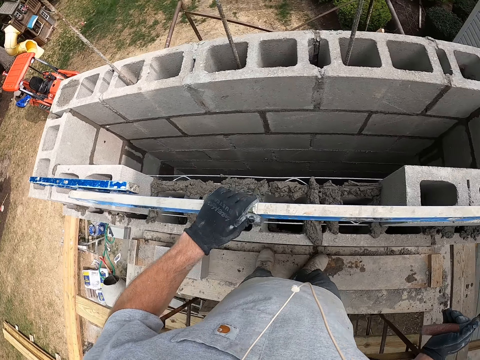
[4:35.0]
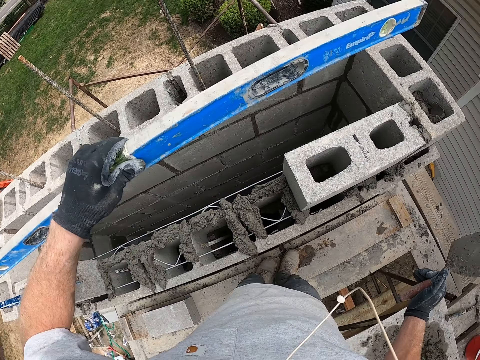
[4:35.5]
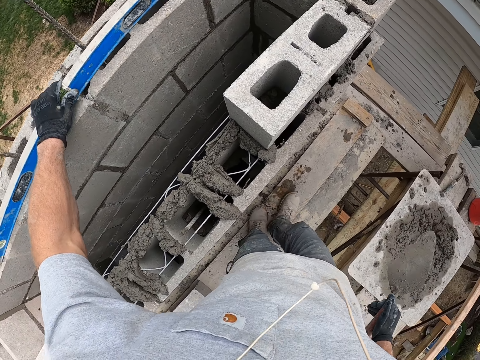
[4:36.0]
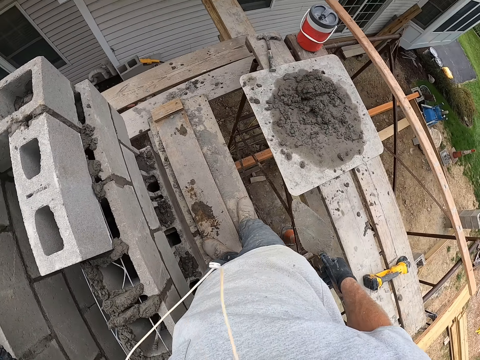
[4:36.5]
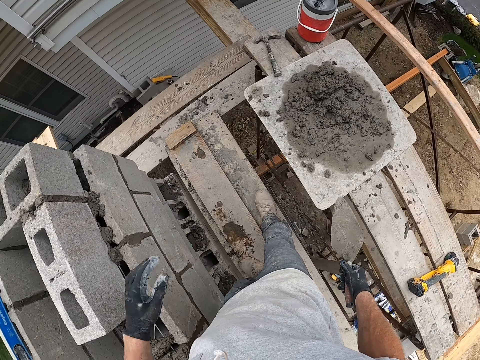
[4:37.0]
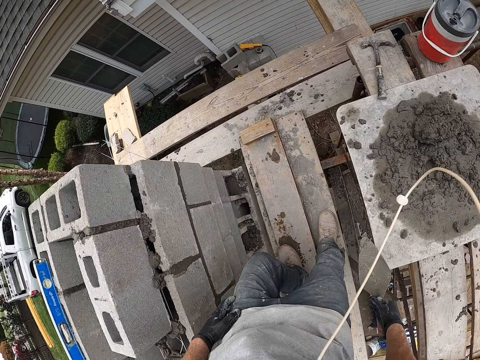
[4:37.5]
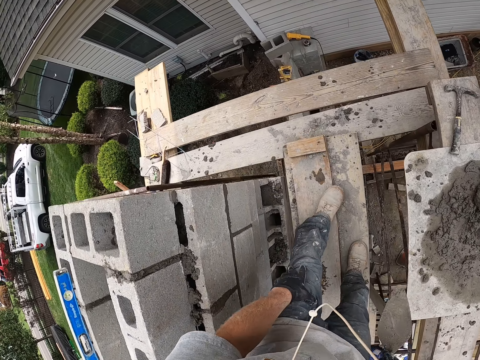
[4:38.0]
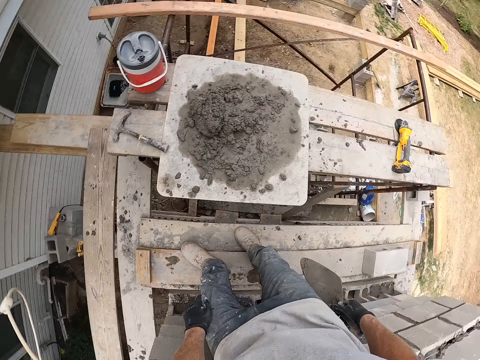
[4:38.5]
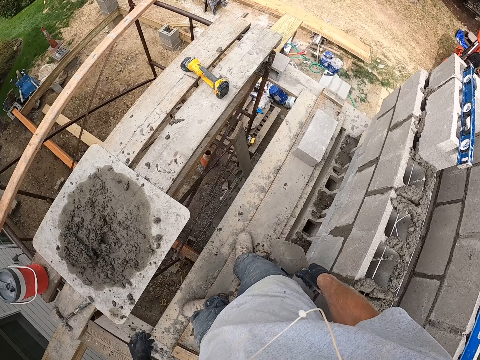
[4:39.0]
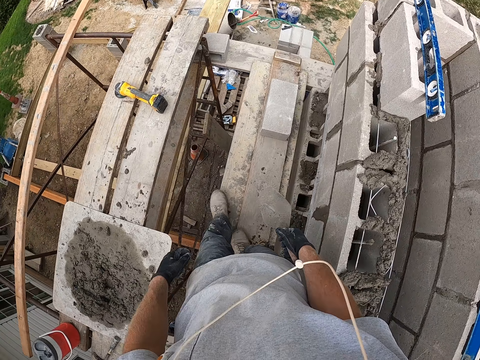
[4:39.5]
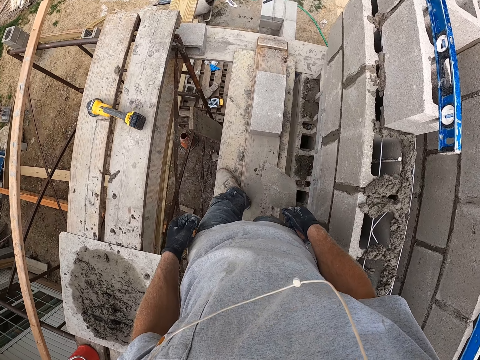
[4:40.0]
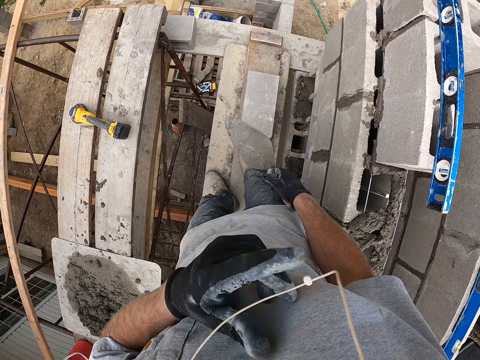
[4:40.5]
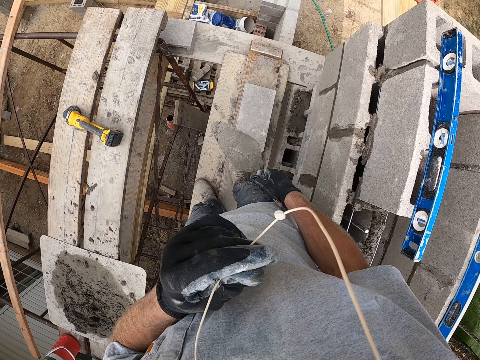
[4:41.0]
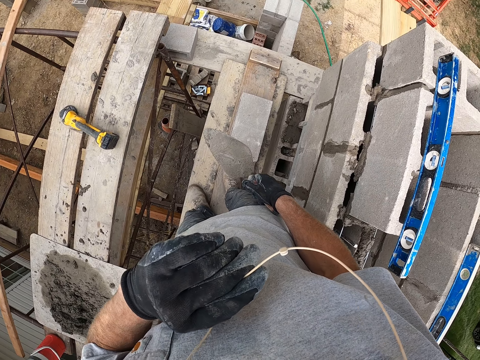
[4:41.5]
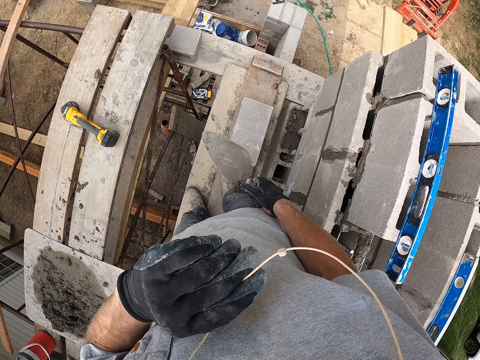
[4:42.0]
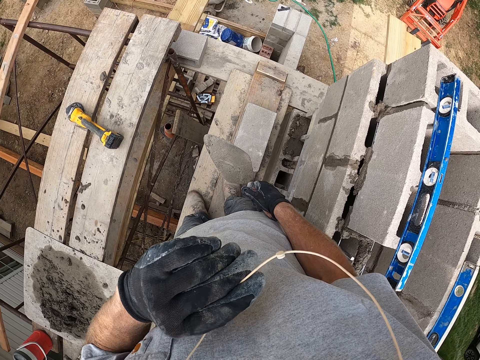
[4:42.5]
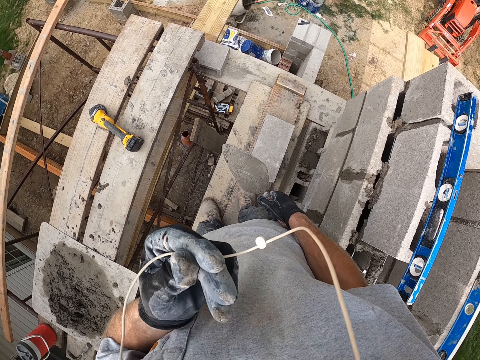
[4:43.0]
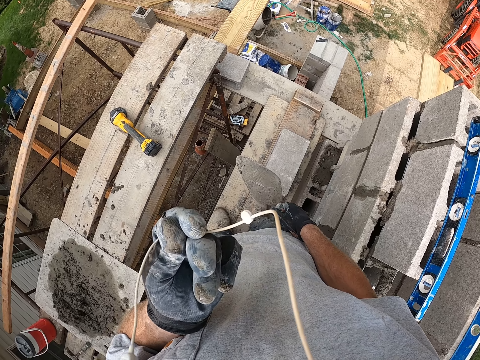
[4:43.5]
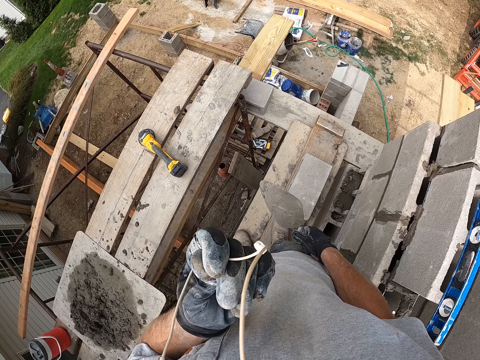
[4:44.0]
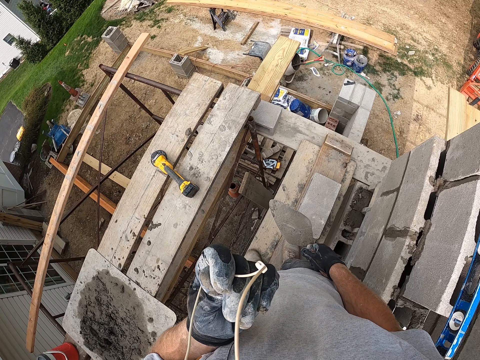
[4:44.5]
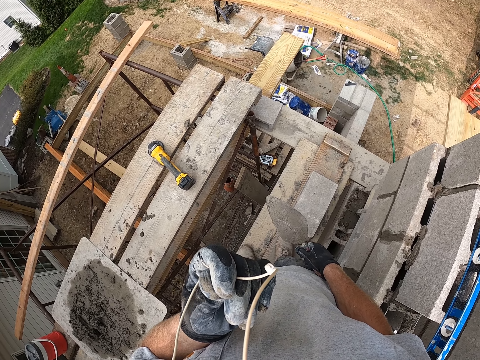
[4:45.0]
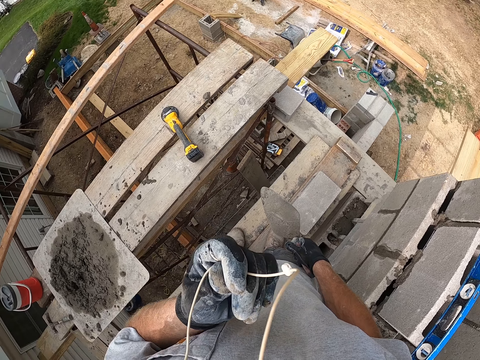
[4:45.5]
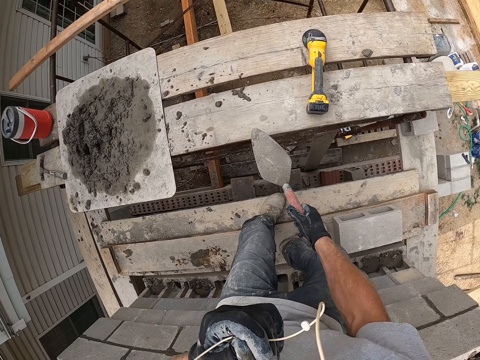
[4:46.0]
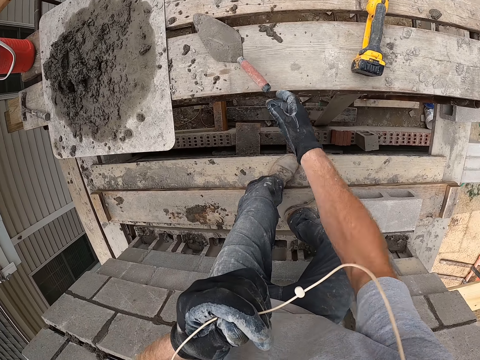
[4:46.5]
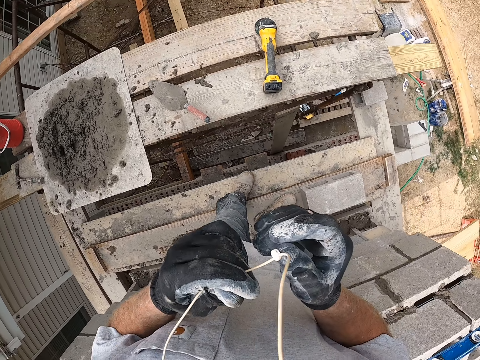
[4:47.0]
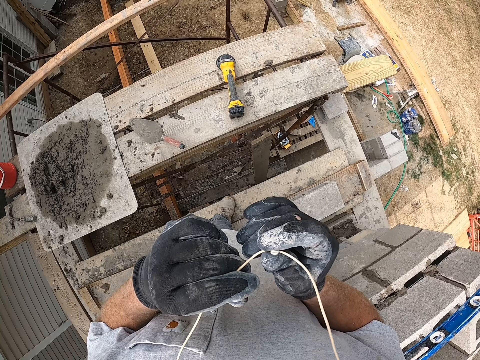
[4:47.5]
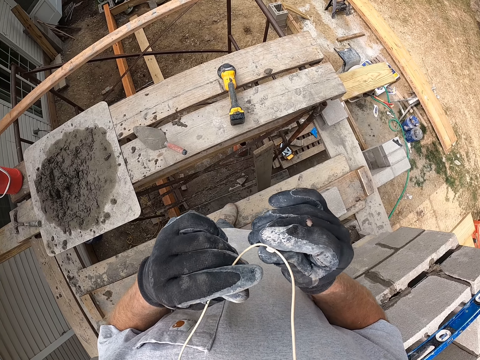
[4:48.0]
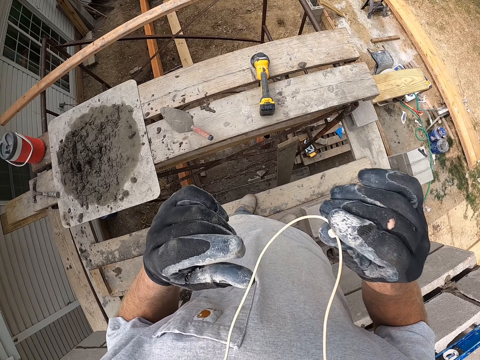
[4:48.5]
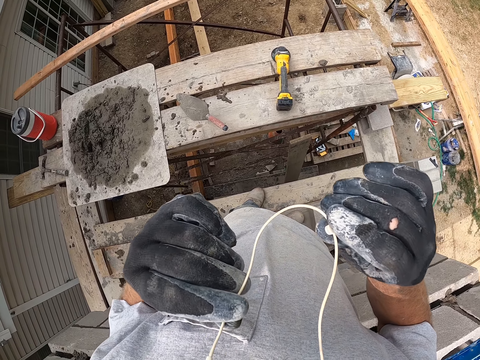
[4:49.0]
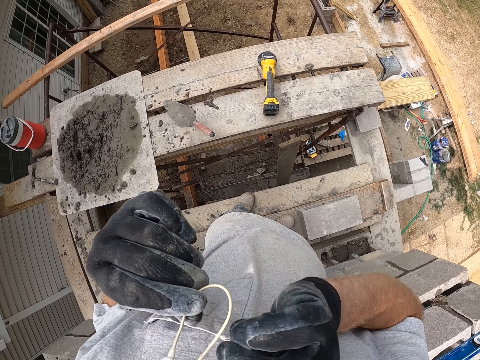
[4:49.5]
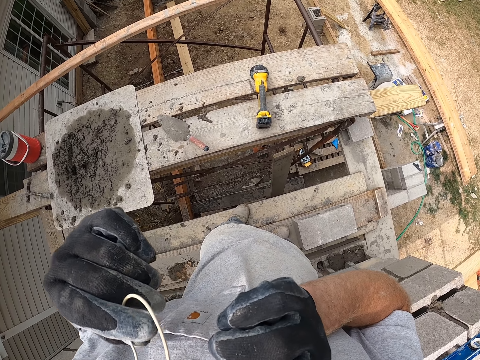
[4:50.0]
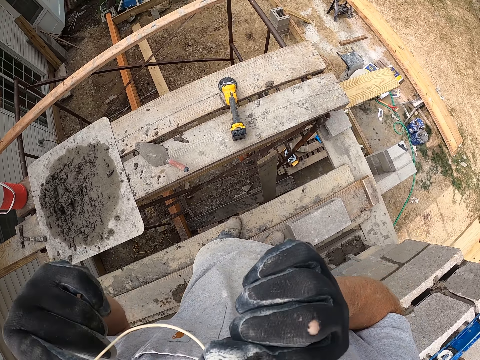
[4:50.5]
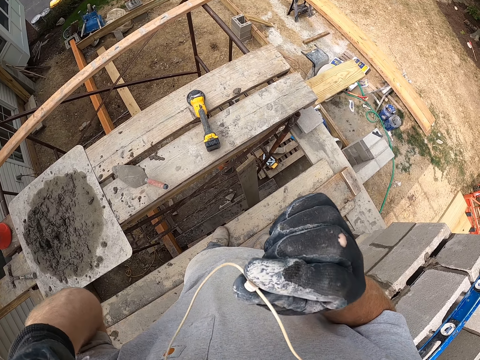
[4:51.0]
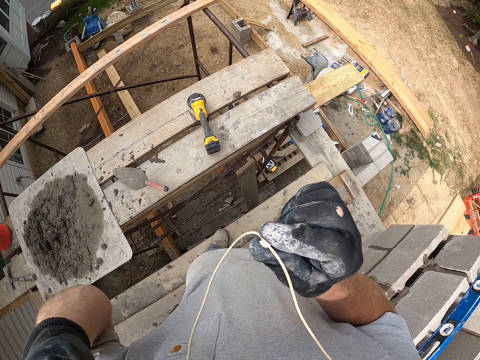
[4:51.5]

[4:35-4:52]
The camera wearer picks the spirit level from the wall with his left hand. He puts the piece of plastic aside. He drops the spirit level on the wall with his left hand. He walks on the wooden pieces. He holds the earpiece with his left hand. He looks at his earphones. He drops a hand trowel in his right hand on a scaffold. He adjusts the earpiece clip with his right hand. He removes the earphone.

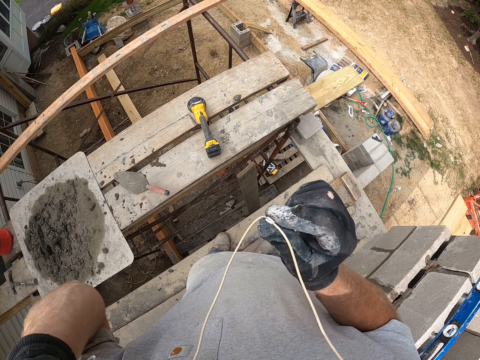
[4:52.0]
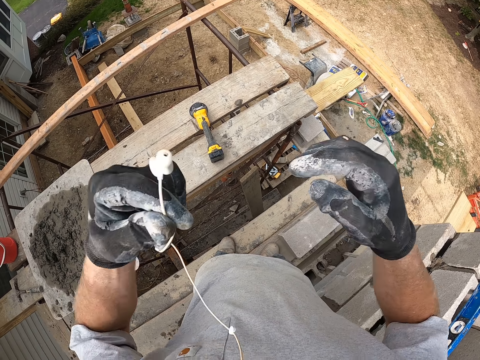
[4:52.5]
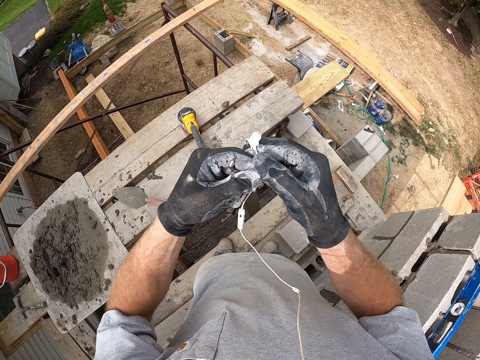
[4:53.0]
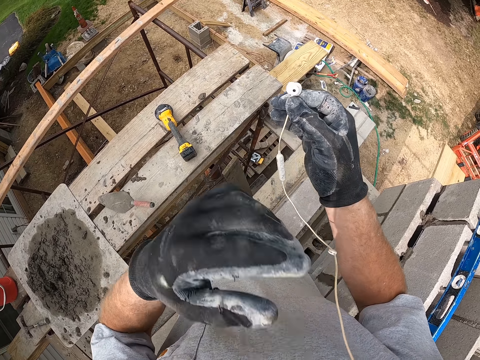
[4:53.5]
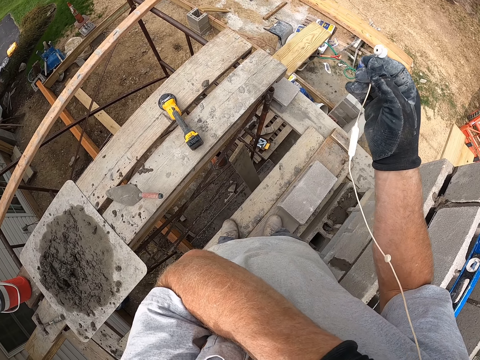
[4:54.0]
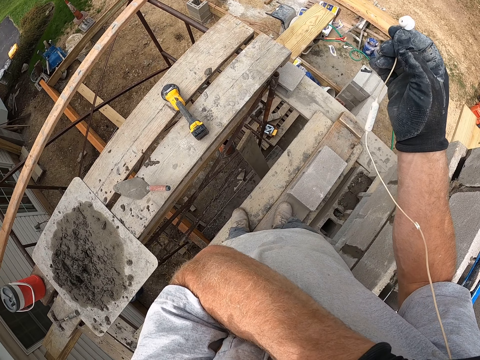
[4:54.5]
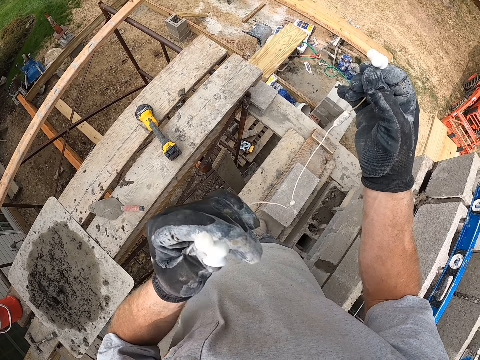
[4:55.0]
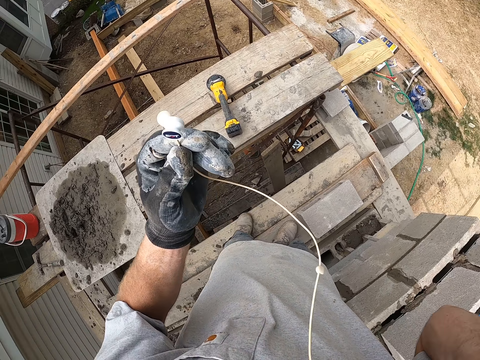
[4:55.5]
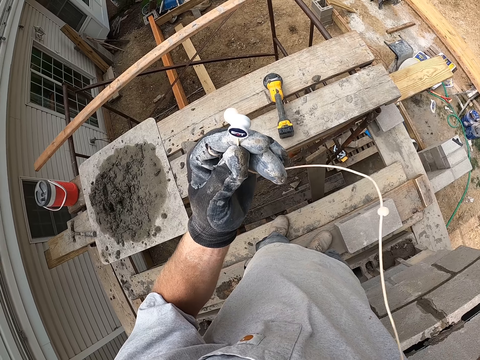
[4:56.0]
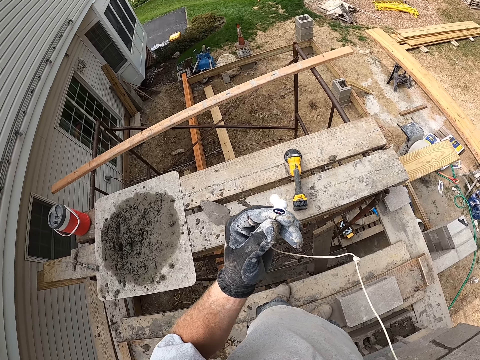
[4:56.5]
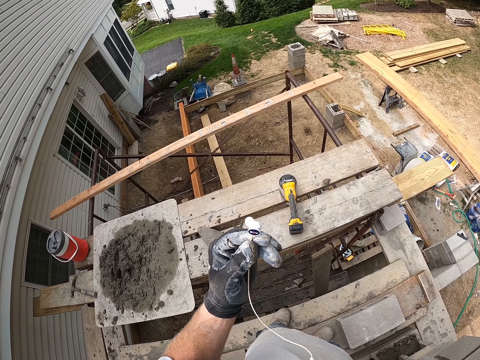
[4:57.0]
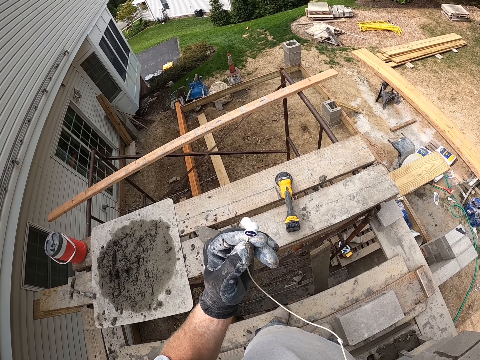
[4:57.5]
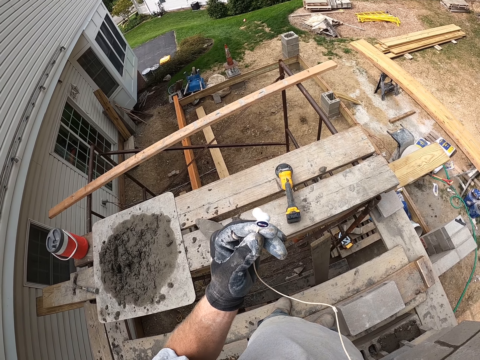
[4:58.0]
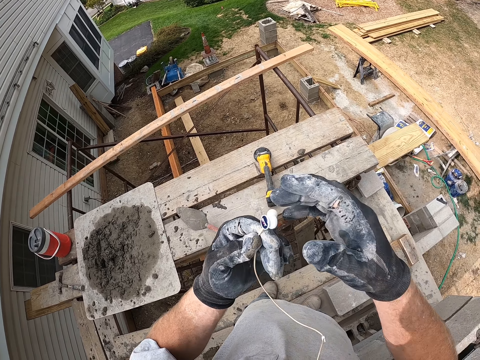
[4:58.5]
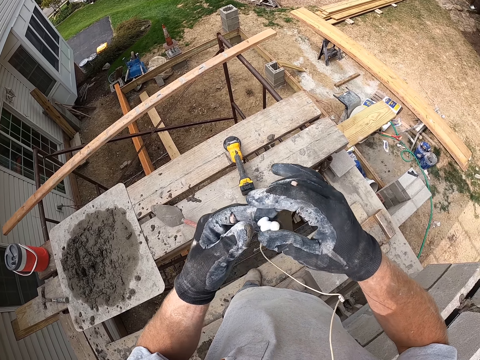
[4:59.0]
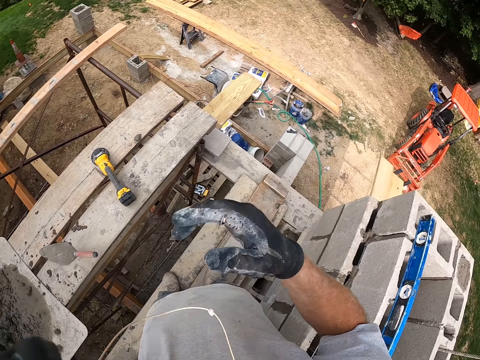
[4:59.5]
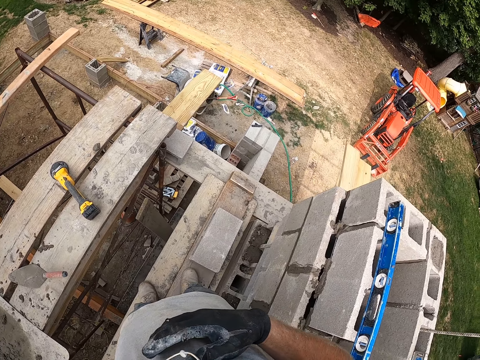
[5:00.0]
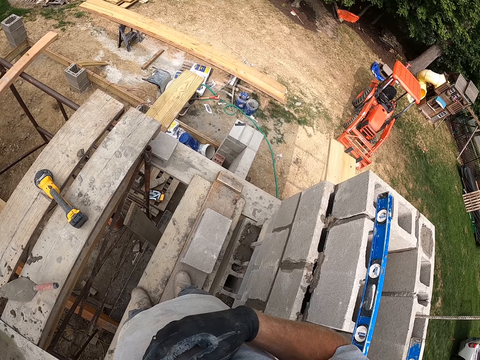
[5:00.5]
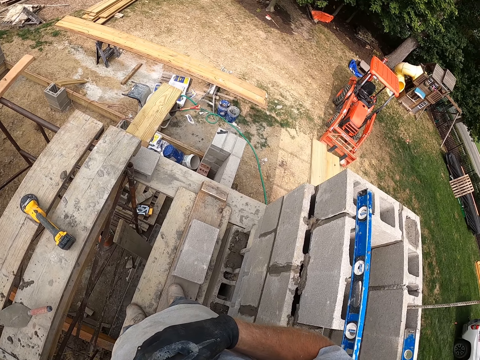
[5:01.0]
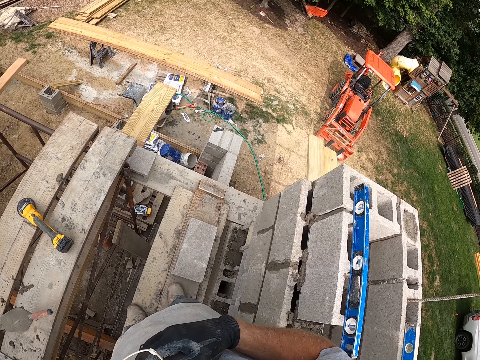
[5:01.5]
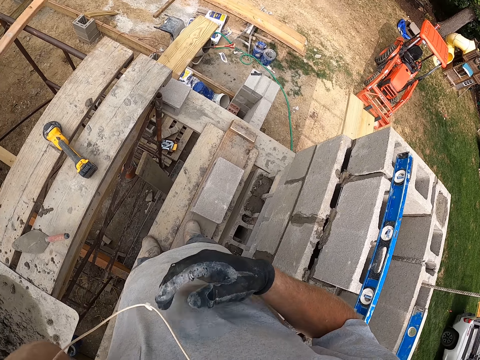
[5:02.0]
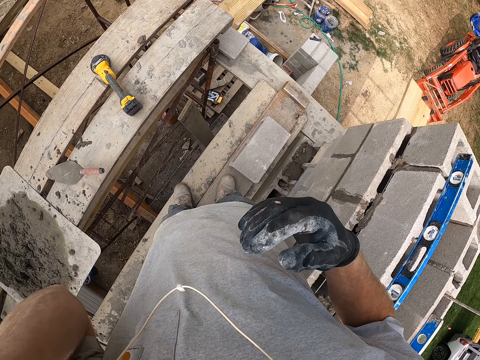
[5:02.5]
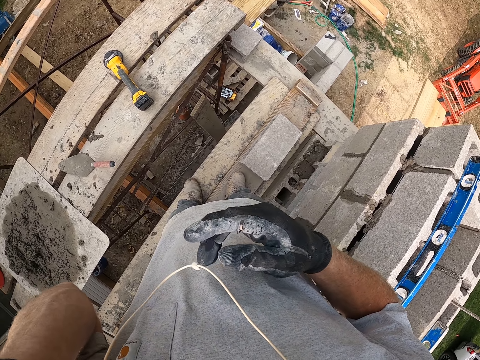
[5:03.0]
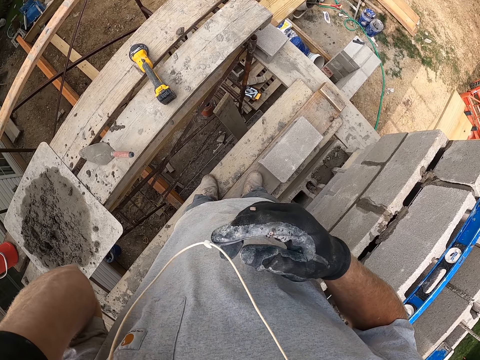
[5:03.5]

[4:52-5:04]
The camera wearer turns the earphone. He passes one ear of the earpiece in his left hand to his right hand. He removes one ear of the earpiece in his ear with his left hand. He places the earpiece in his right hand in his ear. He holds the earpiece in his left hand with his right hand. He places the earpiece in his left hand in his ear. He folds the earphone cable.
